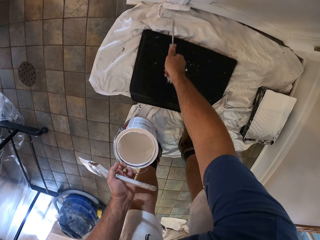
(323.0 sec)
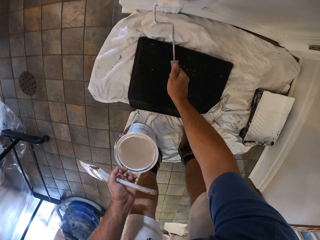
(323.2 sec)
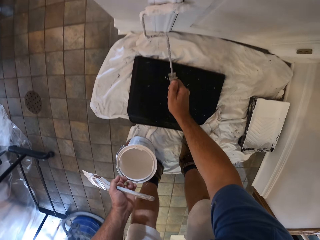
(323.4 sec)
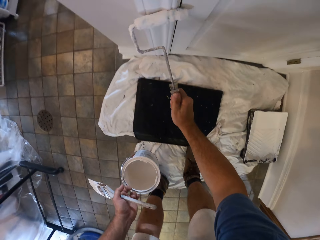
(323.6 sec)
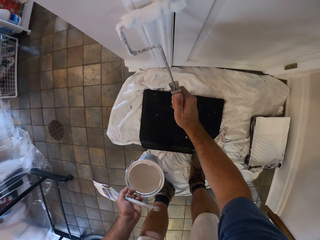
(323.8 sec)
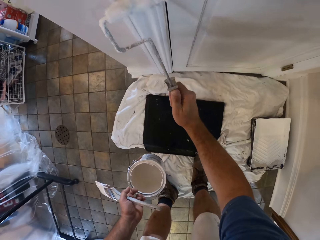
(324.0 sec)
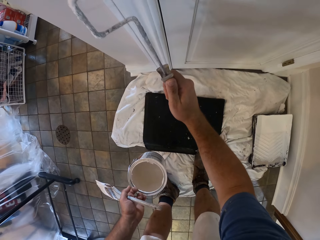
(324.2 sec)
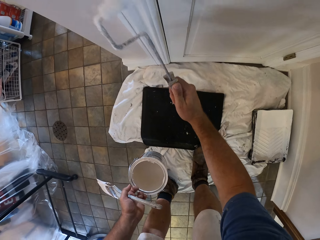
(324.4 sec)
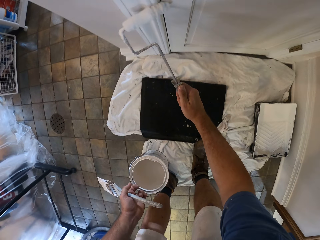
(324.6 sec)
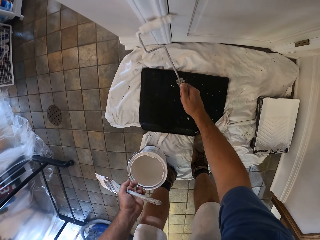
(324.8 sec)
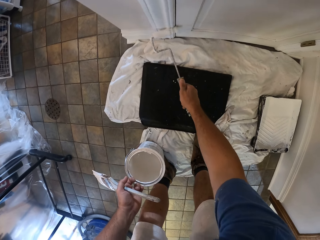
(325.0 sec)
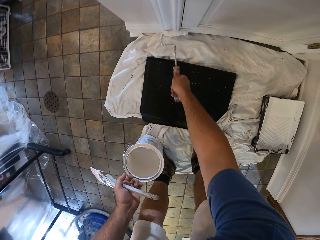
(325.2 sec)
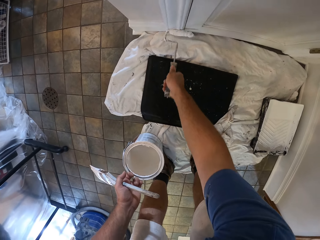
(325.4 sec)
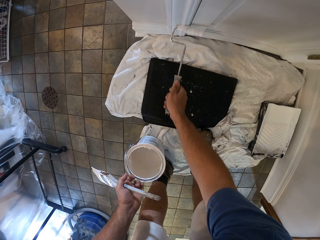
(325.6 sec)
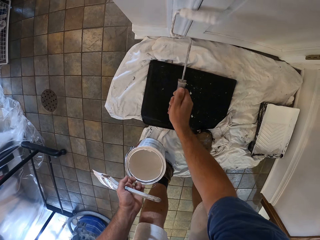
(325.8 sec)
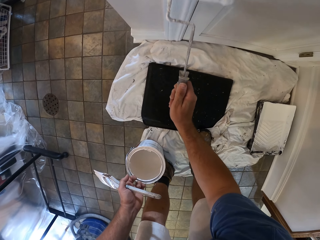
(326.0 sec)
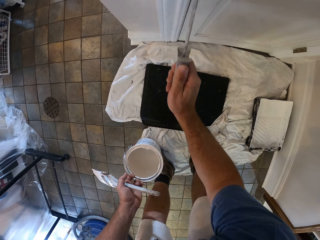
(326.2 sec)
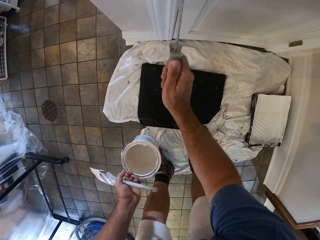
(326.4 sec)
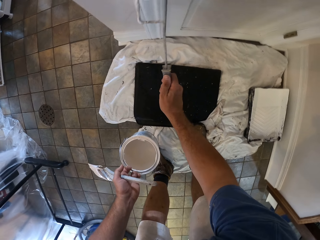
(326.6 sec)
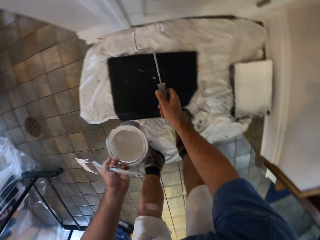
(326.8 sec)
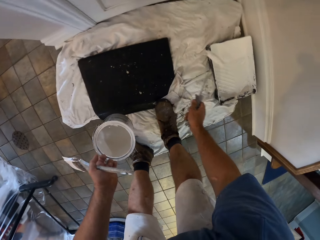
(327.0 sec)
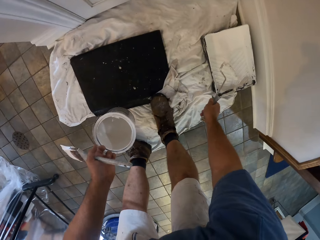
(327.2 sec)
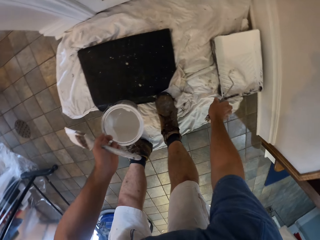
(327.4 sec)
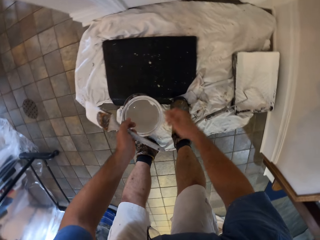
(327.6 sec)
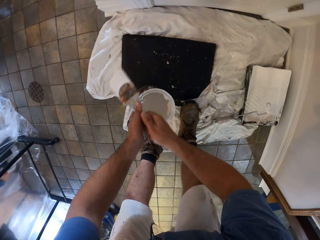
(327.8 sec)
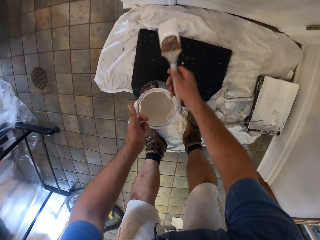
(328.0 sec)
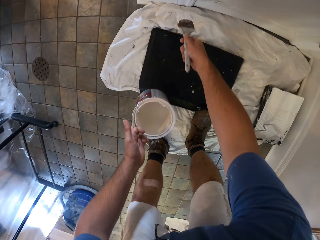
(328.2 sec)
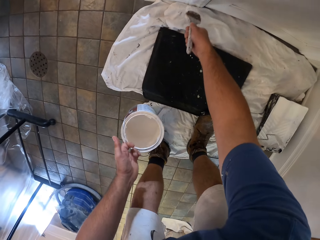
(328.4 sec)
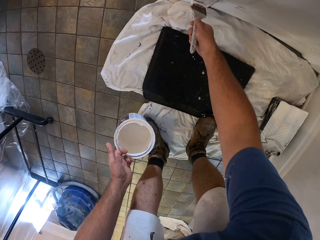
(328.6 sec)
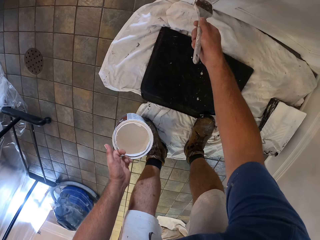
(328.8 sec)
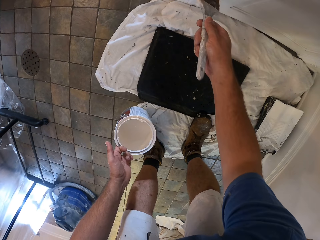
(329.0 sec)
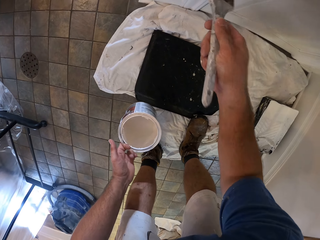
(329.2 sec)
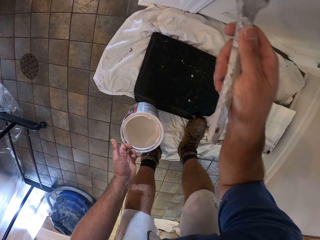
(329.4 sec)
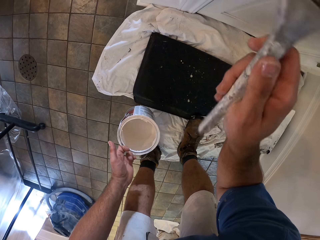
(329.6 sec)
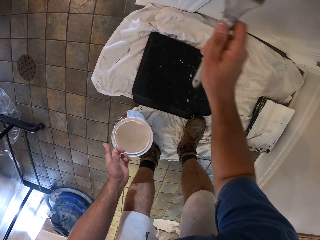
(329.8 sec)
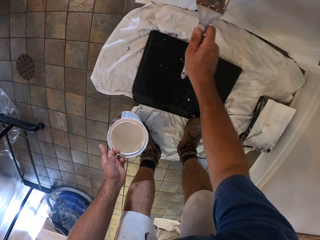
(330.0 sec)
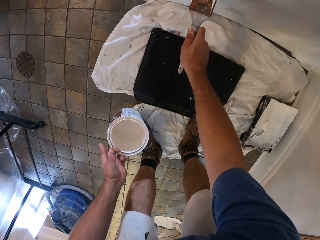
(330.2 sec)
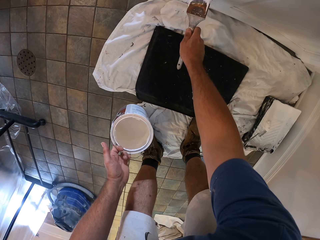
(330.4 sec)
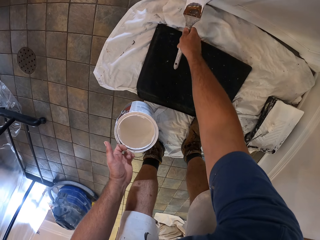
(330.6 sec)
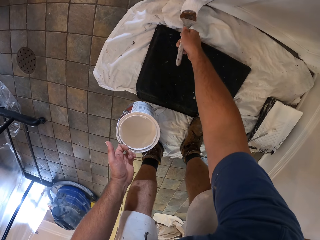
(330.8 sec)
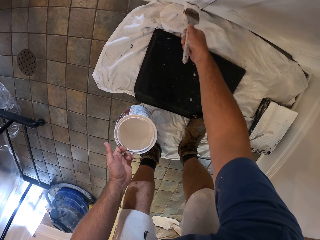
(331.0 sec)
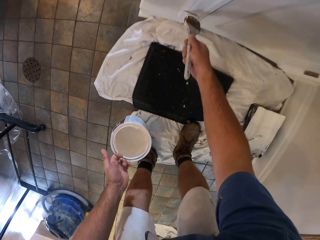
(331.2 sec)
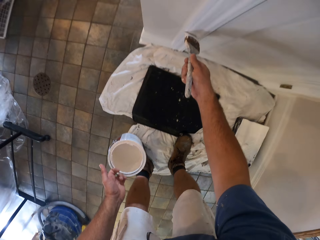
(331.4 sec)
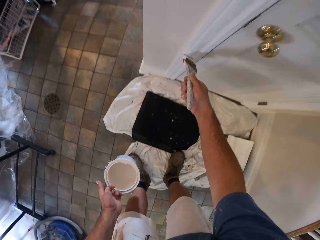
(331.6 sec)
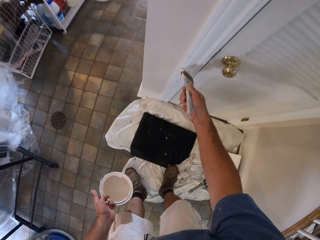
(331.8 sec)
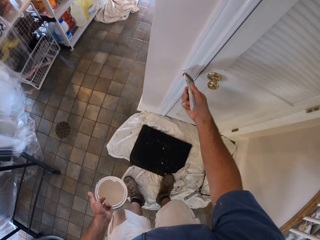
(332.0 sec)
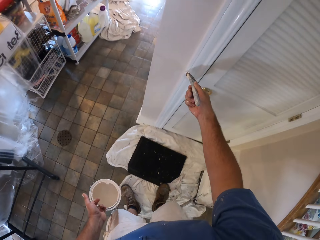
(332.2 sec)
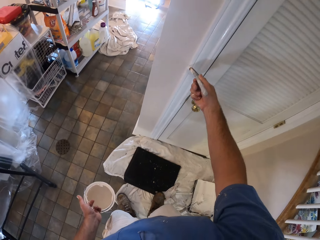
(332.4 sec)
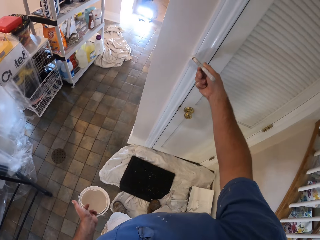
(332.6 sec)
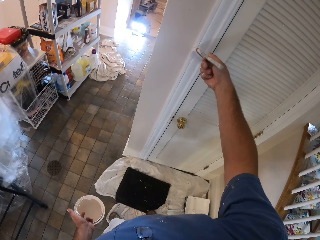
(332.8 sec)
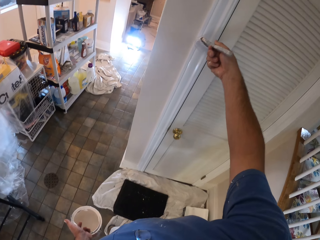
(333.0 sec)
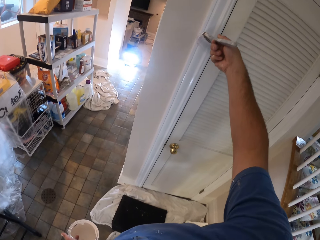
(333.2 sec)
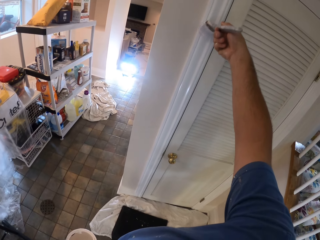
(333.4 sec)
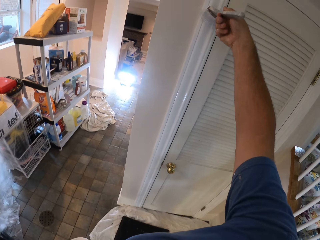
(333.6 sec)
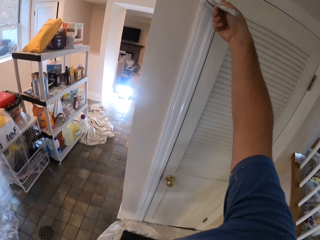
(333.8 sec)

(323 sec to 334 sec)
The camera wearer drops the paint roller on the white steel dustpan on the floor. He passes the paint brush to his right hand. He paints the frame. He paints the door with the paint brush in his right hand.

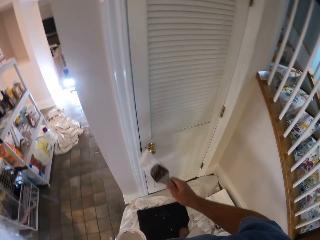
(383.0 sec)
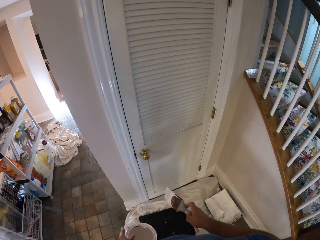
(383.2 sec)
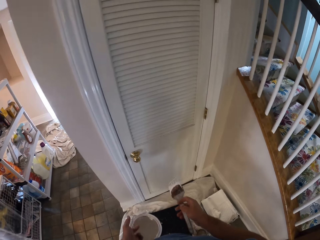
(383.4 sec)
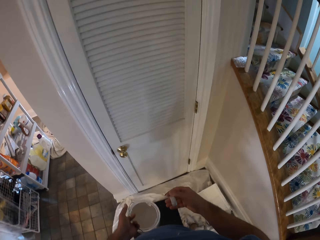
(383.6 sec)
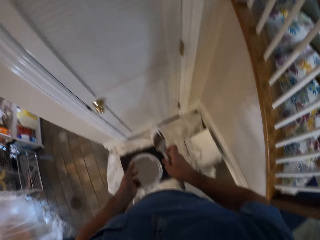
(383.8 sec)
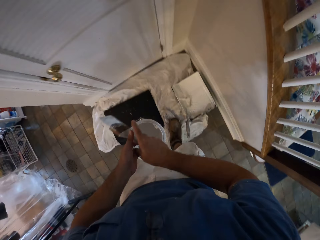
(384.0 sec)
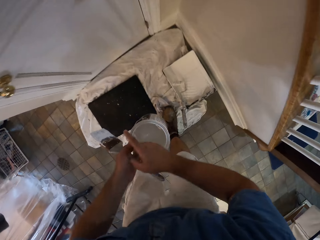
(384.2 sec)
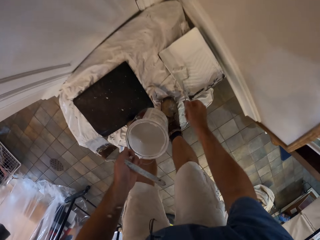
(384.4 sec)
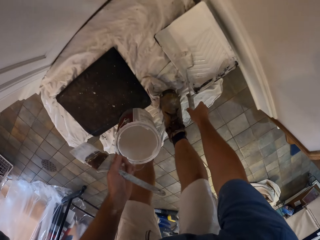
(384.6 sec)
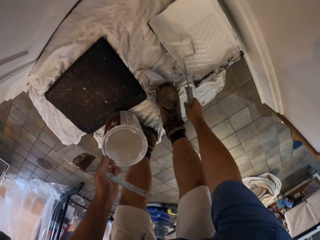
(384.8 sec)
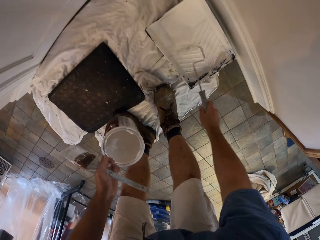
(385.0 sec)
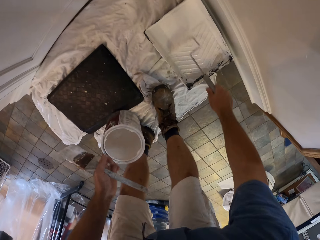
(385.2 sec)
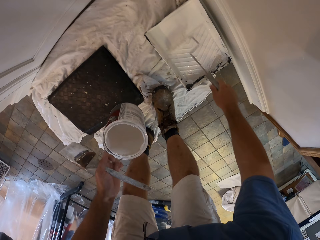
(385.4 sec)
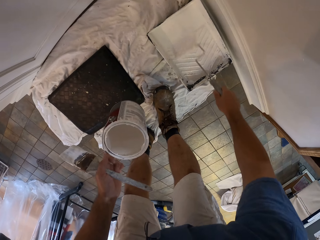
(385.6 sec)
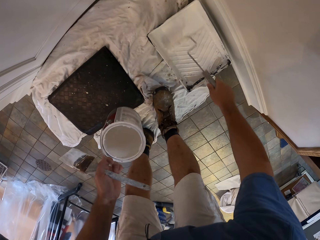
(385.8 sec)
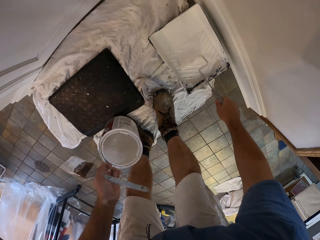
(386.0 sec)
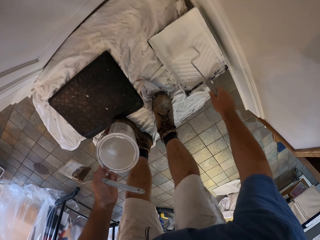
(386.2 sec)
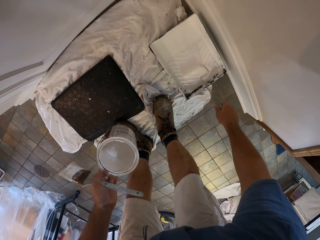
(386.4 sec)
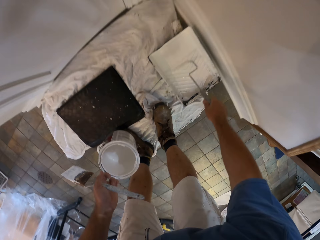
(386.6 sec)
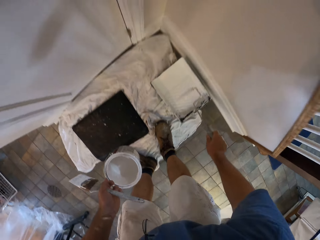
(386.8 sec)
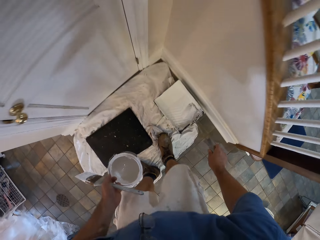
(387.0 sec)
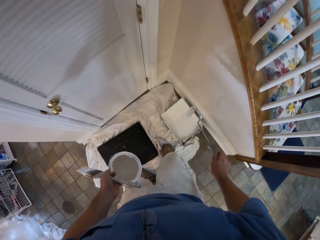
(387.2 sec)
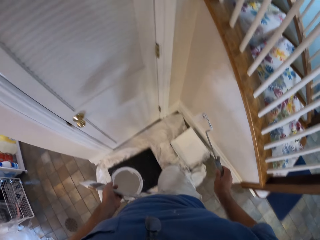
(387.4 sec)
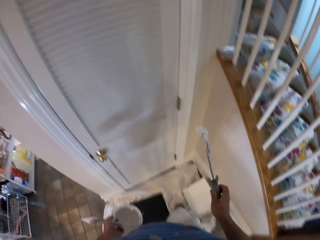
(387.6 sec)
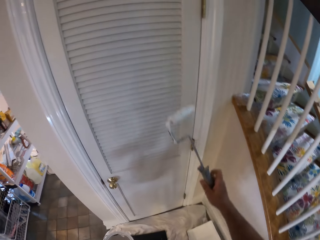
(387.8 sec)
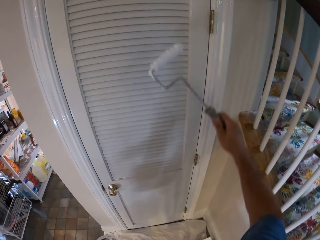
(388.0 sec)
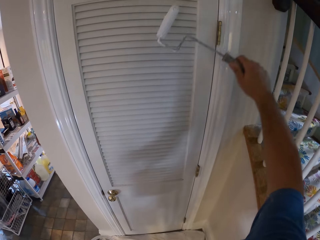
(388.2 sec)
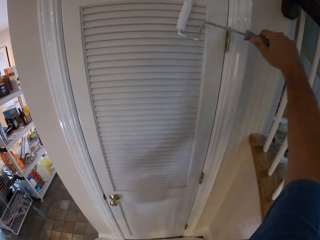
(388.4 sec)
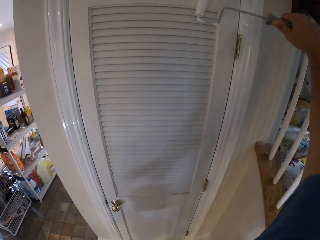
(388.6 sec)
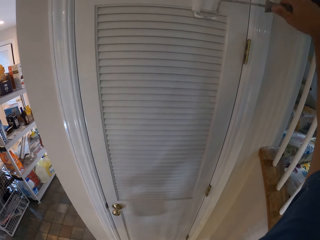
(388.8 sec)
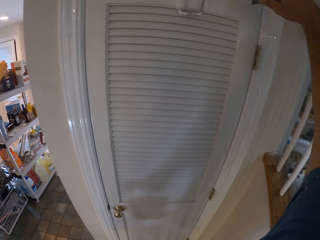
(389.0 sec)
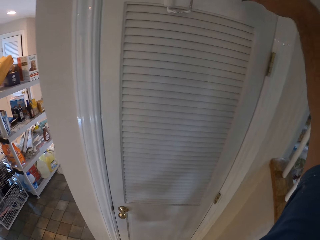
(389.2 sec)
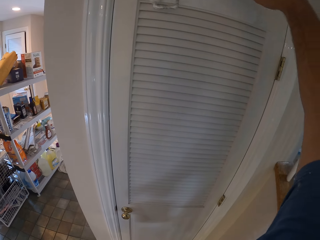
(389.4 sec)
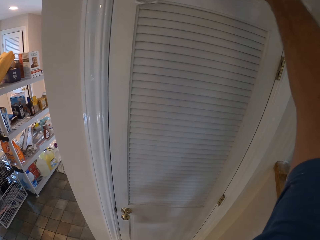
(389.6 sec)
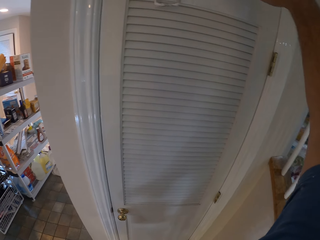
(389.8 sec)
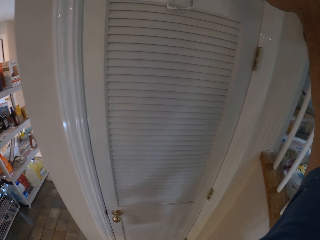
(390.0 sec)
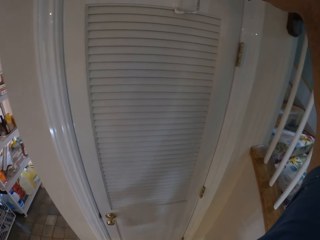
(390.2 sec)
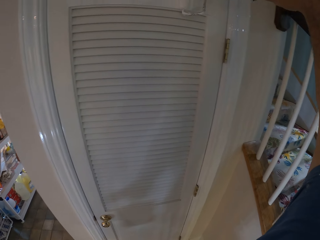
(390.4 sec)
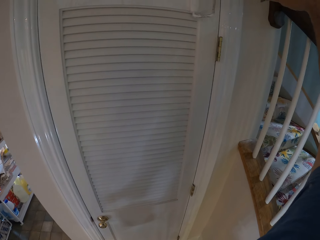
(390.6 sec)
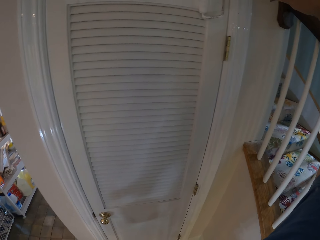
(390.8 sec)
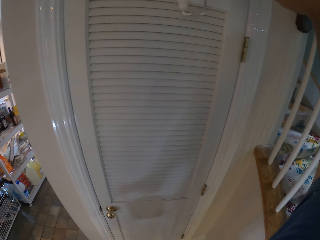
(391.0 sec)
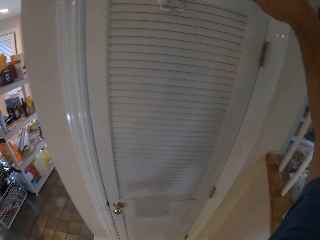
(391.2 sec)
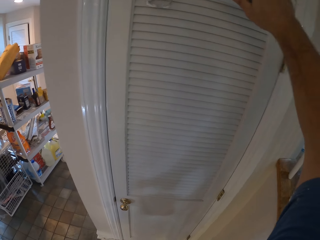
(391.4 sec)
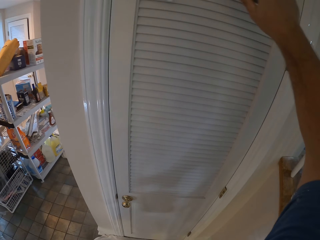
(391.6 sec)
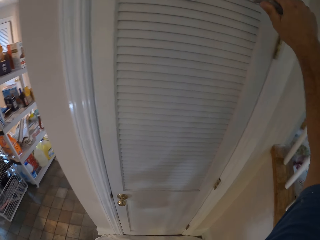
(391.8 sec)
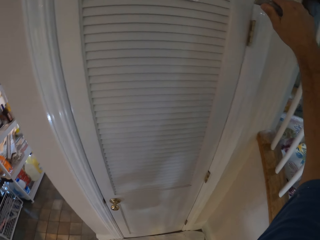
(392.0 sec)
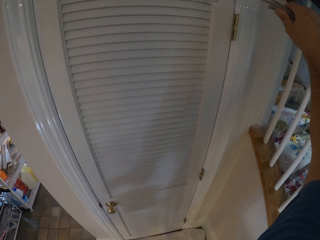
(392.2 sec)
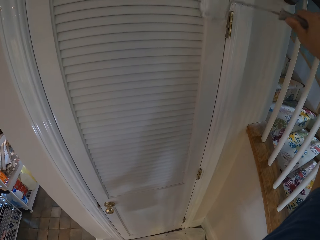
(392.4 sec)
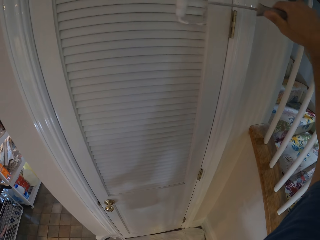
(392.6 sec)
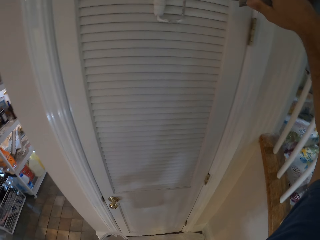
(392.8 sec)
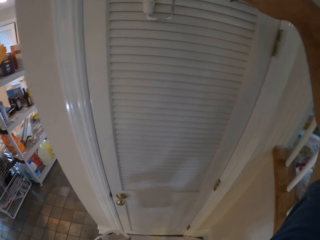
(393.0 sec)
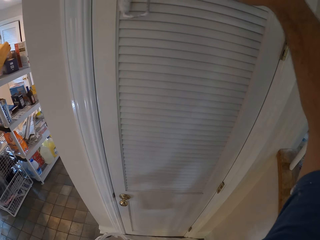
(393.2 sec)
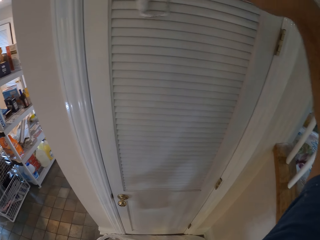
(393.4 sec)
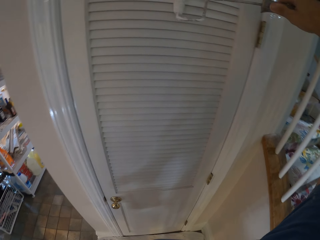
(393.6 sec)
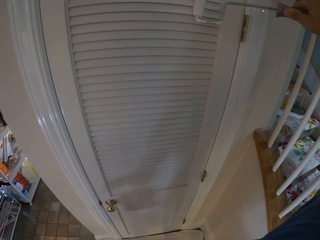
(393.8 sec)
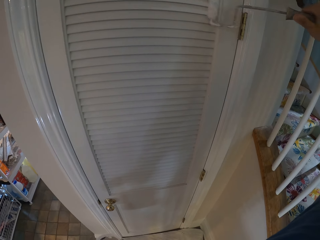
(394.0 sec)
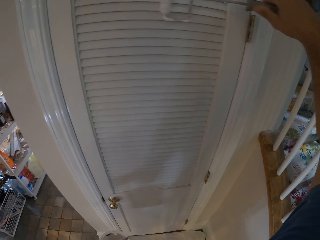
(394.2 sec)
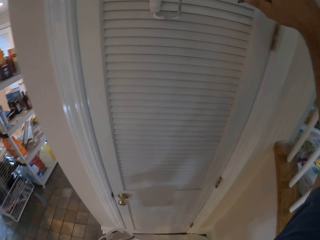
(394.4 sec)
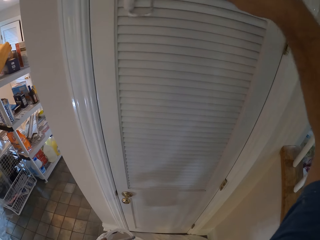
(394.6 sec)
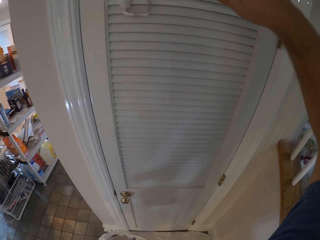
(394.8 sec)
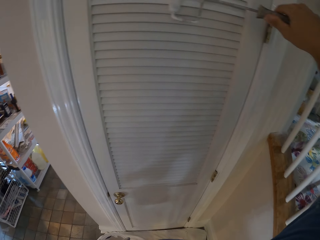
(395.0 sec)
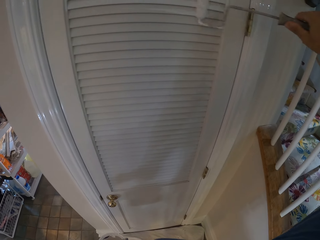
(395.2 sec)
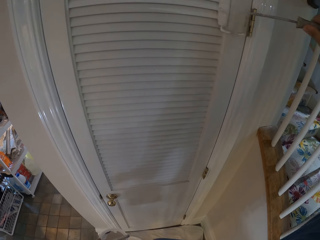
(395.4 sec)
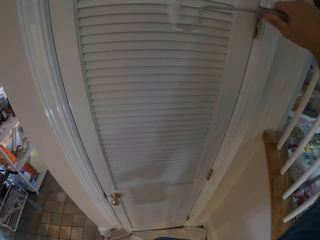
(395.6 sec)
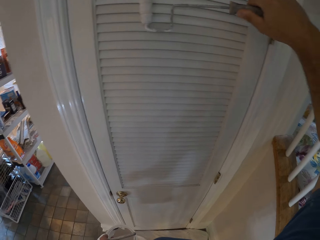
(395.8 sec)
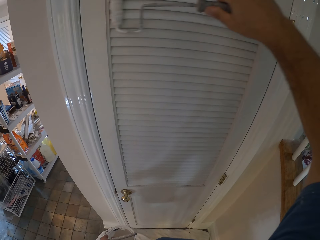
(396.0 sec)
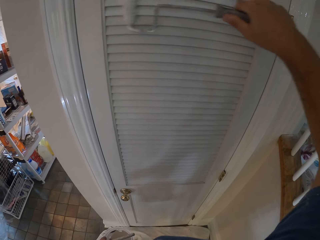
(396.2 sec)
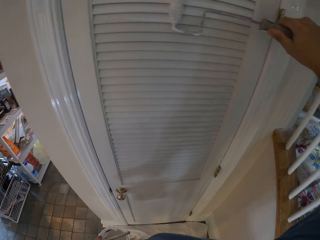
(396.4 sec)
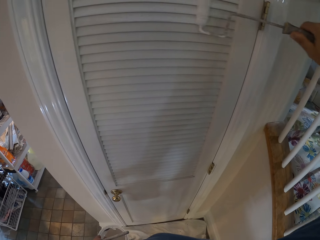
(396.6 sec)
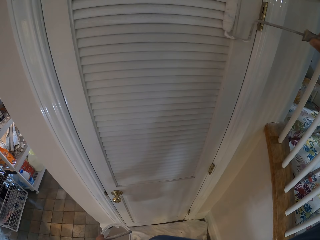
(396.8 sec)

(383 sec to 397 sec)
The camera wearer passes the paint brush to his left hand. He holds the paint brush. He rolls the paint roller on the white steel dustpan on the floor. He picks up the paint roller from the white steel dustpan on the floor. He paints the door with the paint roller in his right hand.
